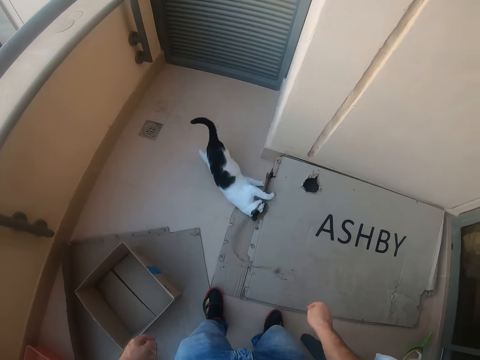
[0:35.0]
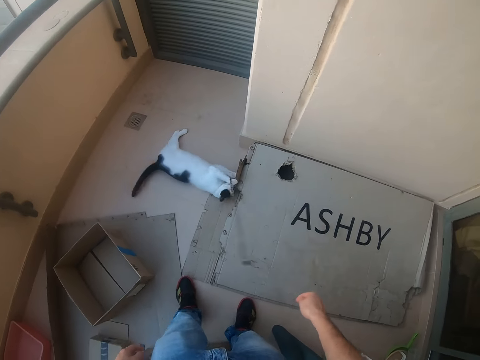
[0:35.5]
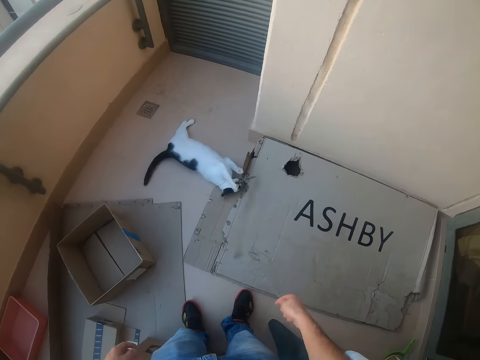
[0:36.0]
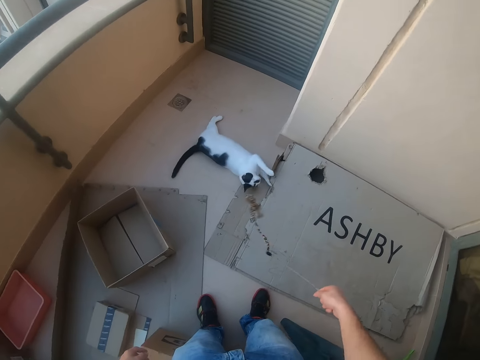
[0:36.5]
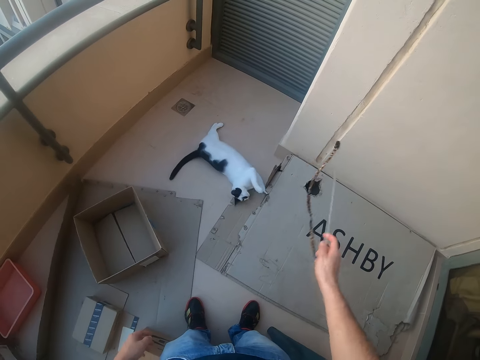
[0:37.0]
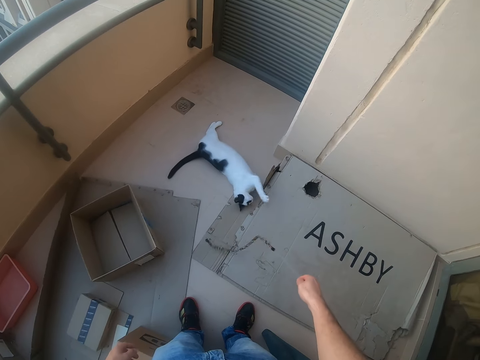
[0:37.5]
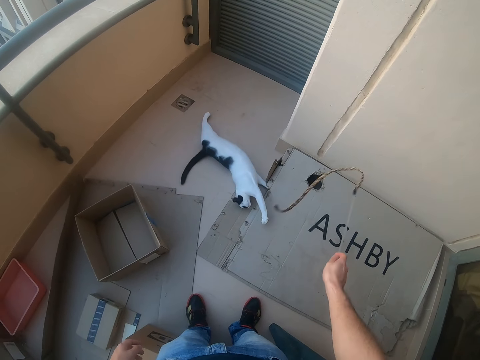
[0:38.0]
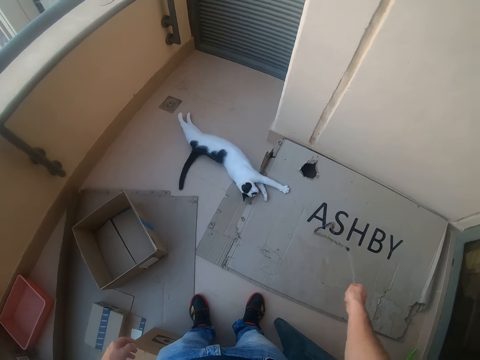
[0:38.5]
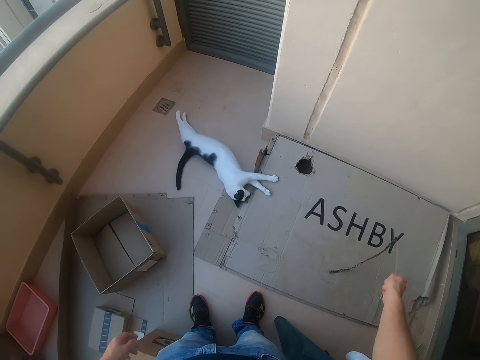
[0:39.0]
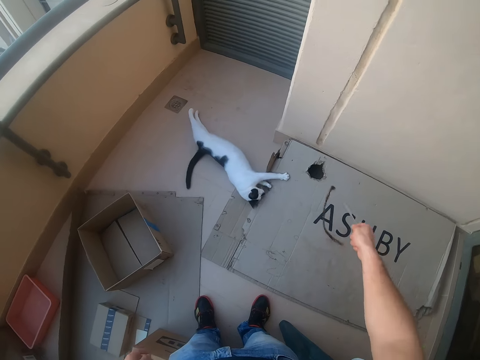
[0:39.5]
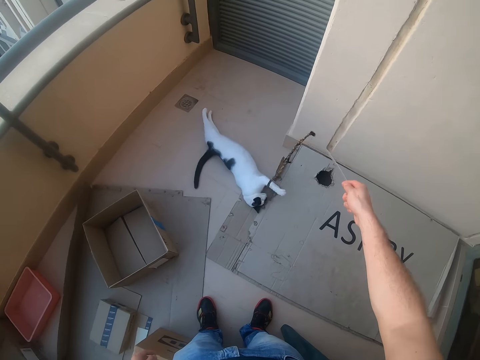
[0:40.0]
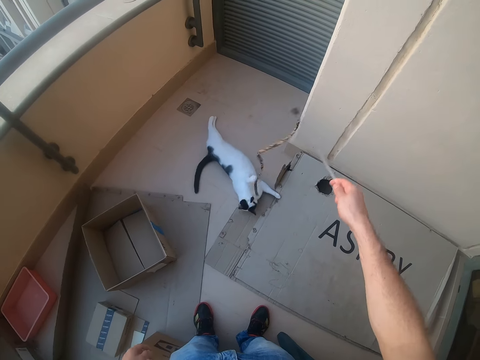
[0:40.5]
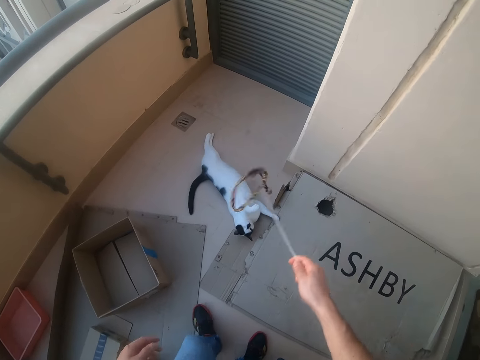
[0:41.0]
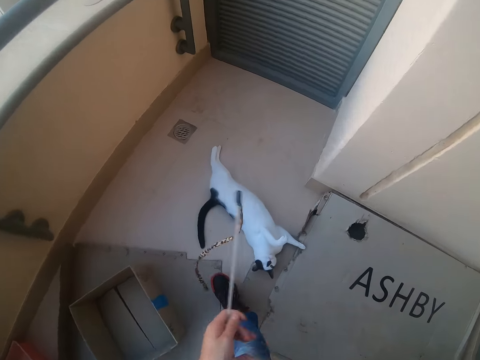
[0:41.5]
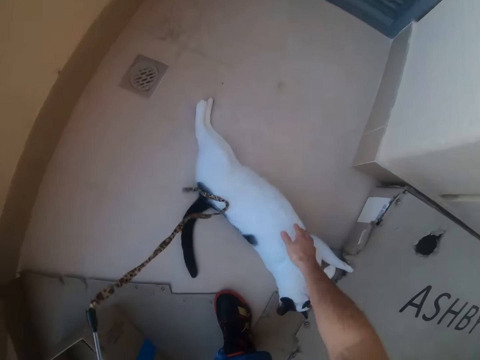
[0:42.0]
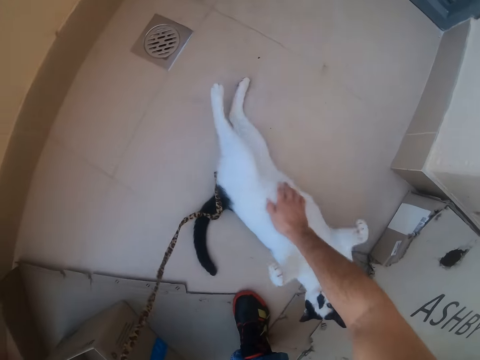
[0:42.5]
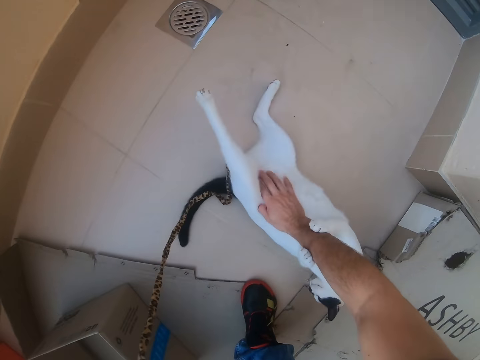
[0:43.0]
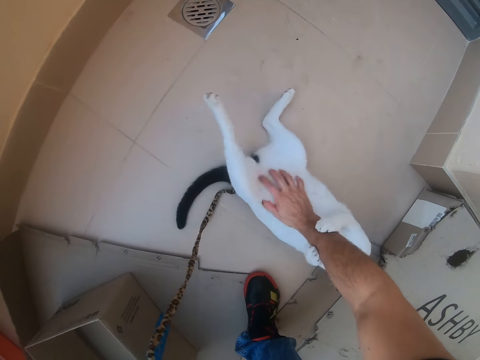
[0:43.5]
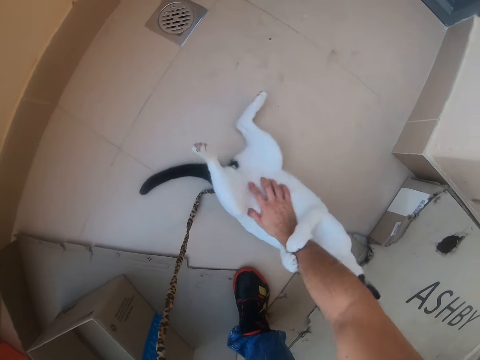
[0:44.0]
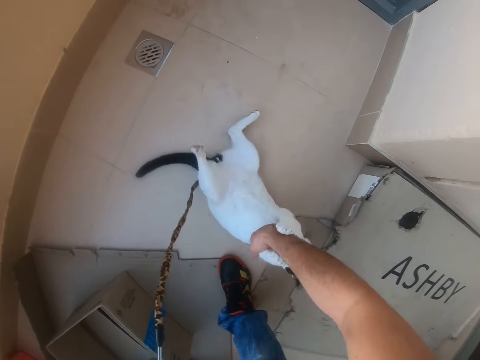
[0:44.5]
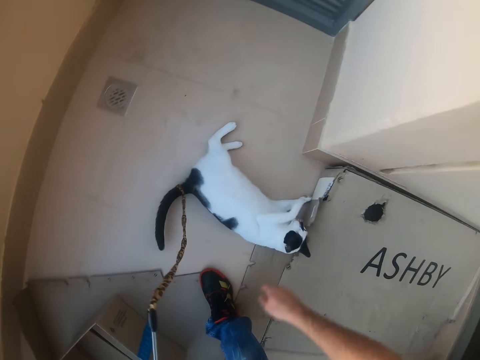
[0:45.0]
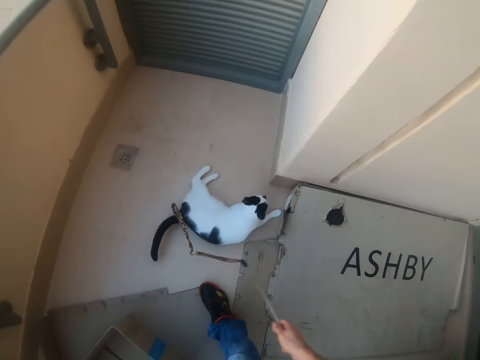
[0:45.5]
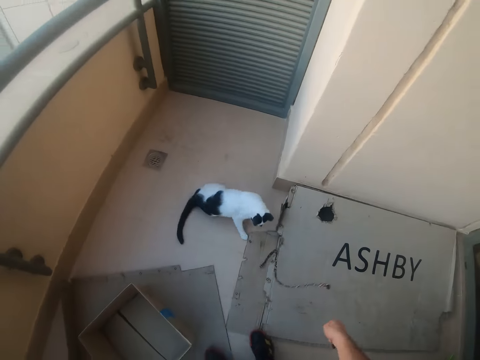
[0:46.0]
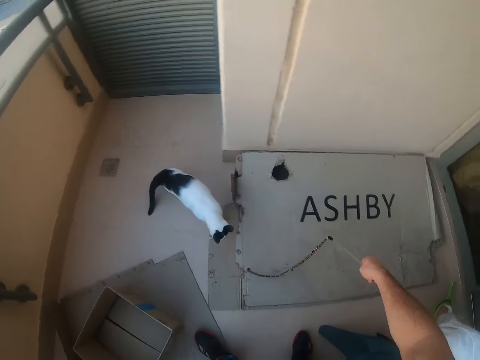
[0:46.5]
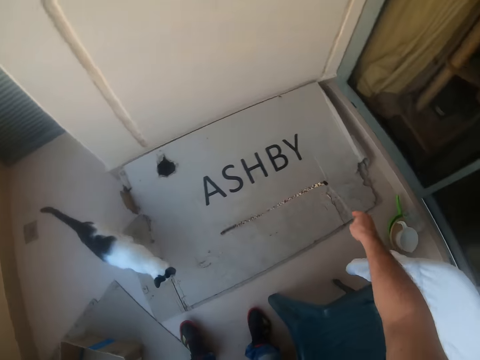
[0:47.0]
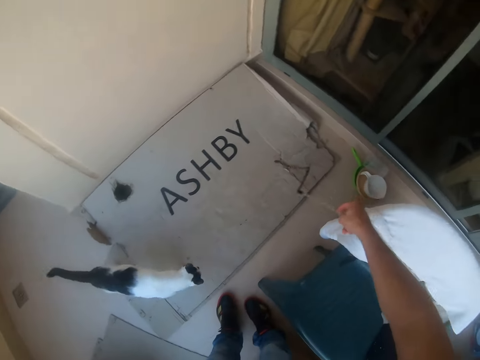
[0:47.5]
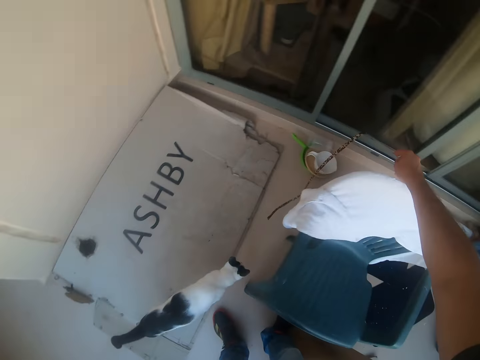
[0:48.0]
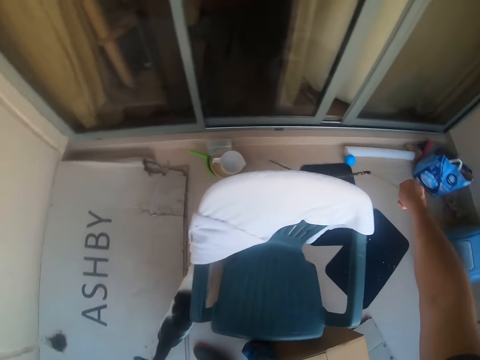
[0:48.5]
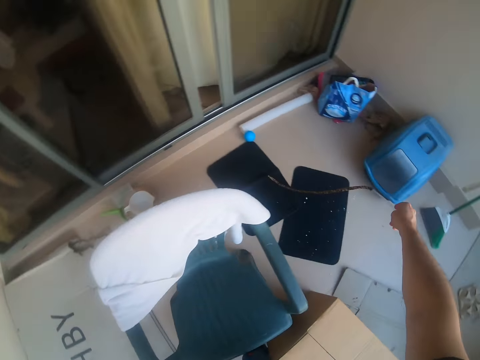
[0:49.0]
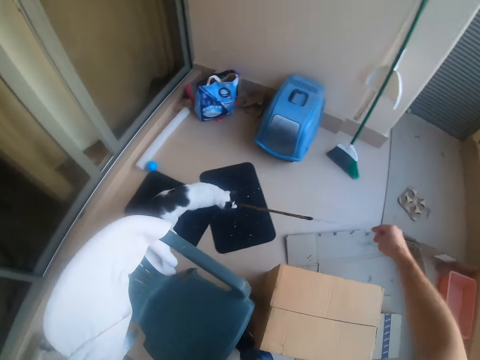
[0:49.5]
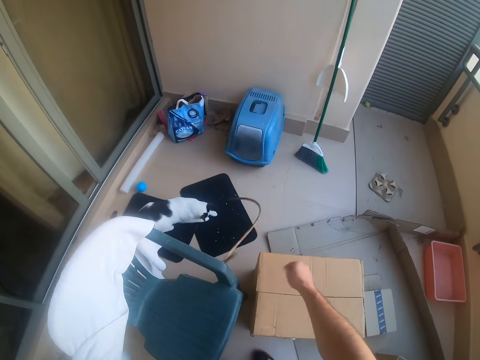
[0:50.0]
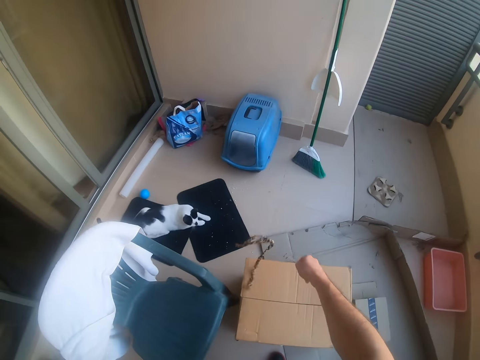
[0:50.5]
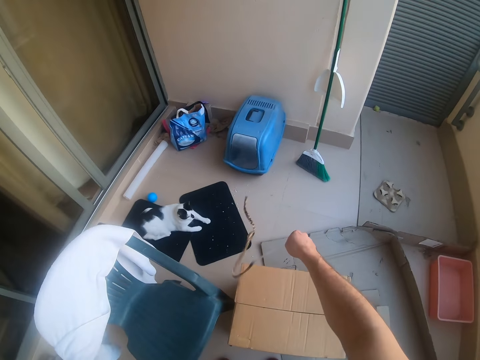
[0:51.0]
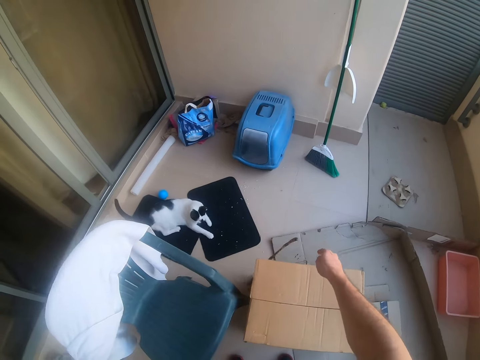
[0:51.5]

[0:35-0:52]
The camera wearer shakes the rope. He touches the cat with his hand. He plays with the cat.

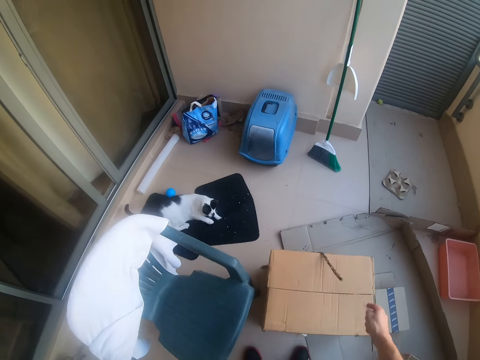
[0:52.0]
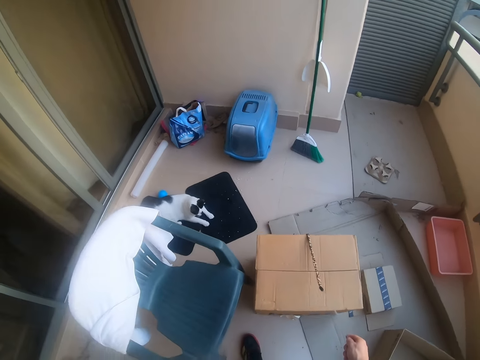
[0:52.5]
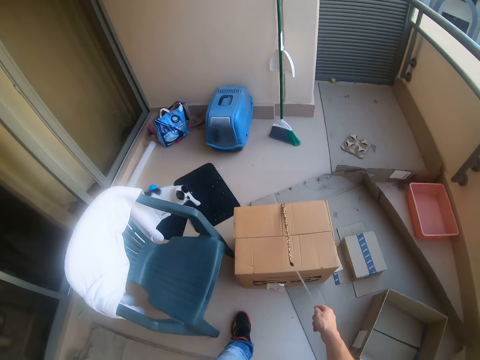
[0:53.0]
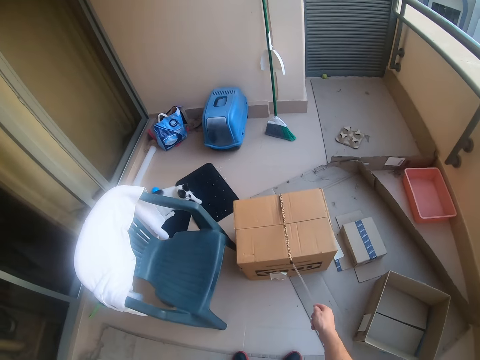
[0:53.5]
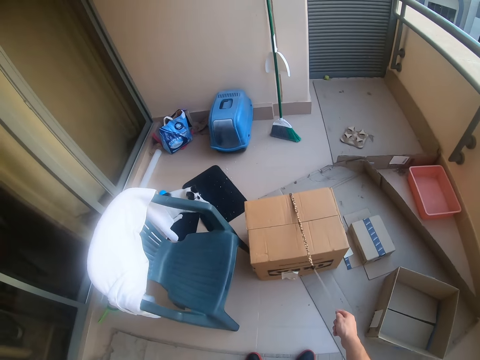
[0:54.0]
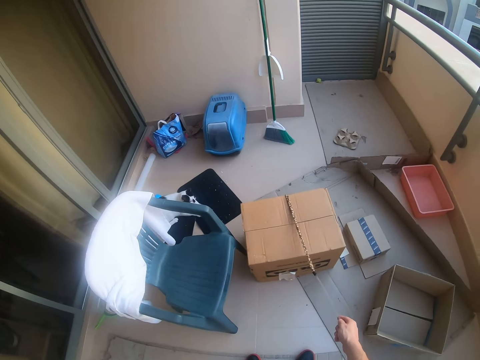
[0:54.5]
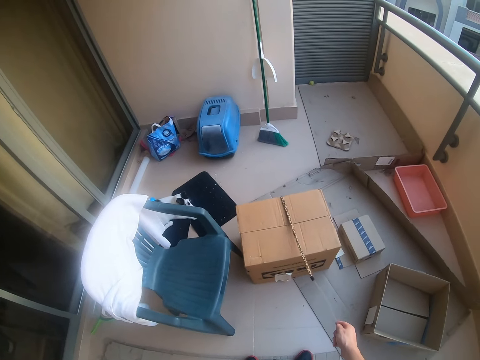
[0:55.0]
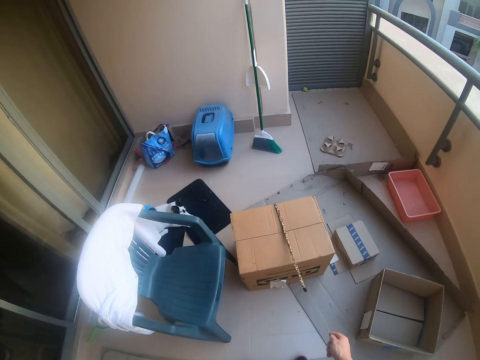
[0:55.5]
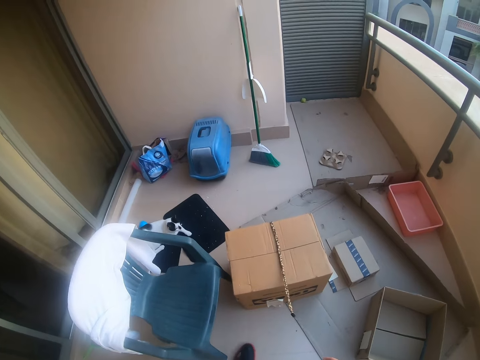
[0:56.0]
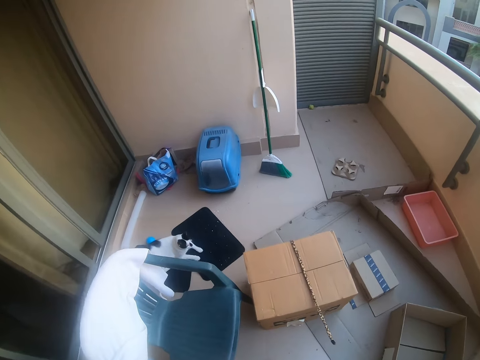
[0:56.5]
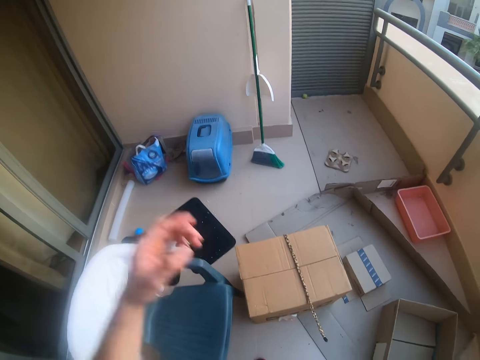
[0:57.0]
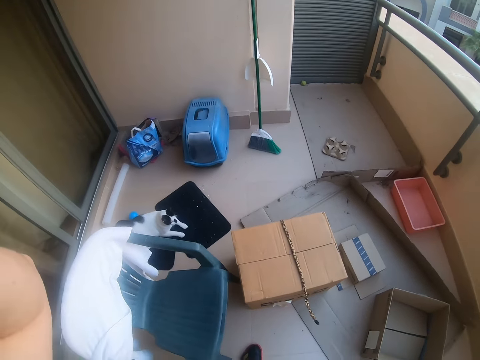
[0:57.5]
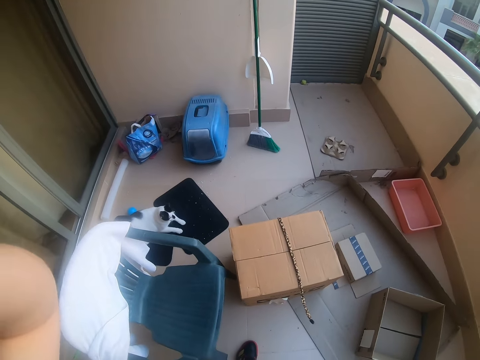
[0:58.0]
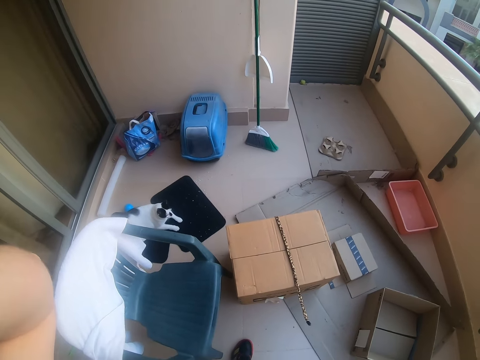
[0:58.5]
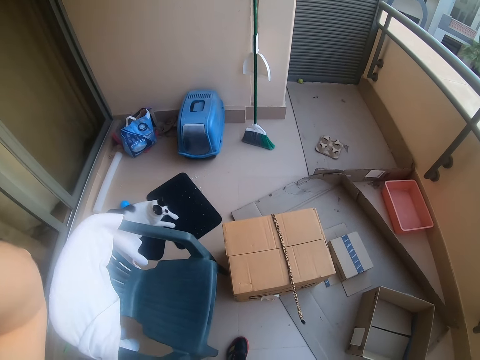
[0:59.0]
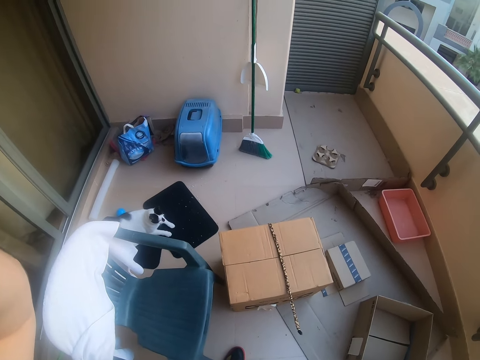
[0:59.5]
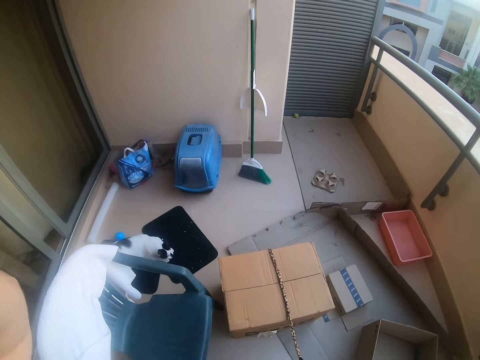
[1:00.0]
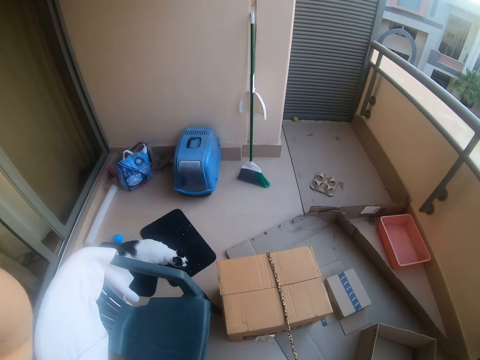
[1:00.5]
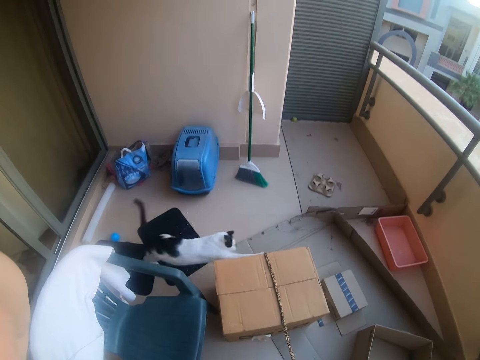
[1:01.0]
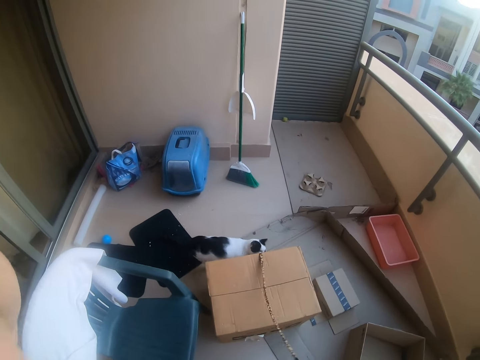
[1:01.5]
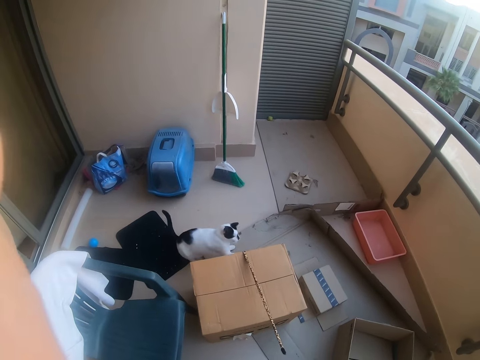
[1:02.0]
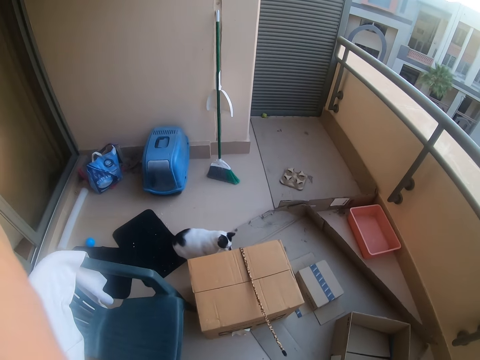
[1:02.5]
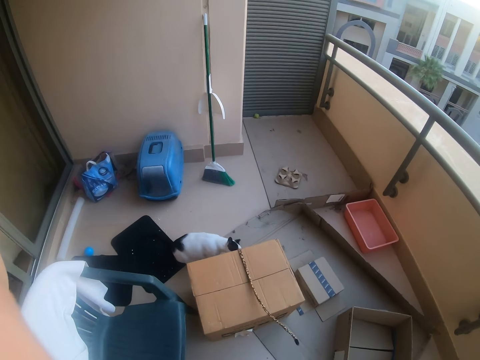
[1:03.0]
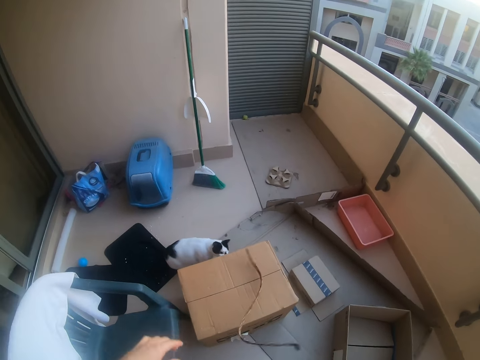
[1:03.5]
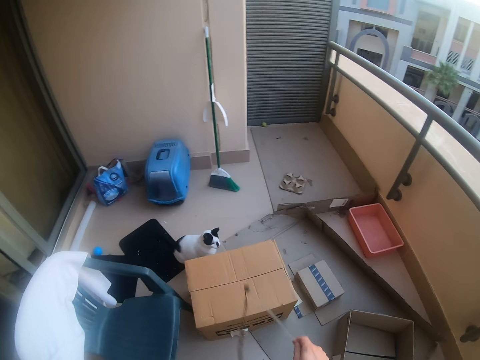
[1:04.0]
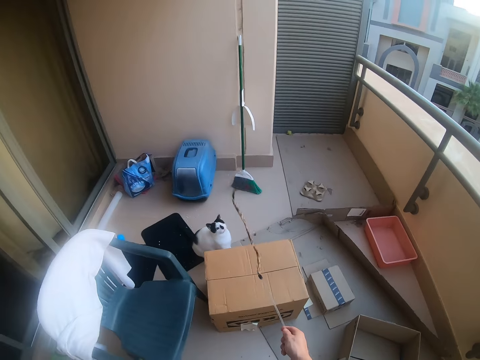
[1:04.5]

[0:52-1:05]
The camera wearer touches the camera.
